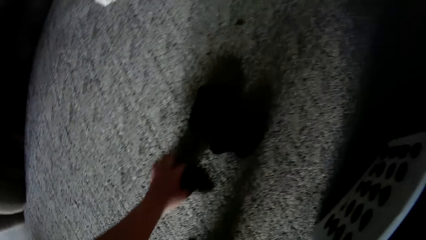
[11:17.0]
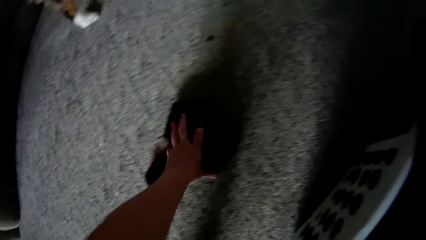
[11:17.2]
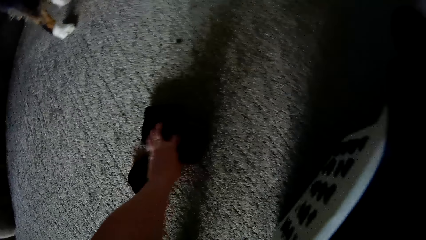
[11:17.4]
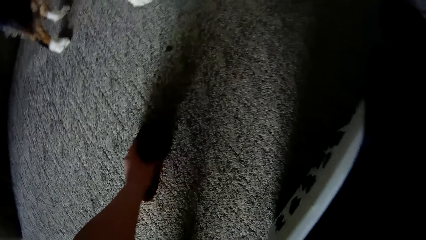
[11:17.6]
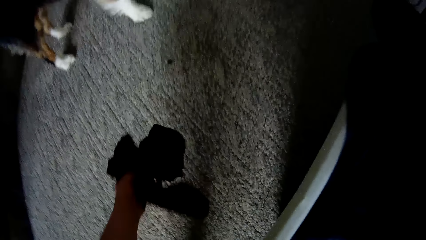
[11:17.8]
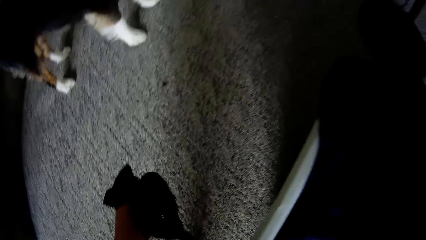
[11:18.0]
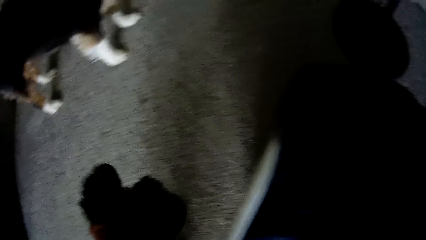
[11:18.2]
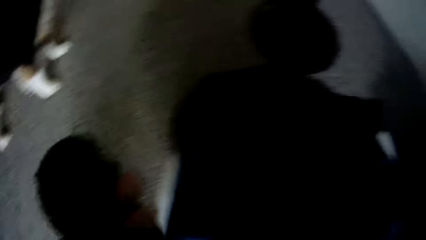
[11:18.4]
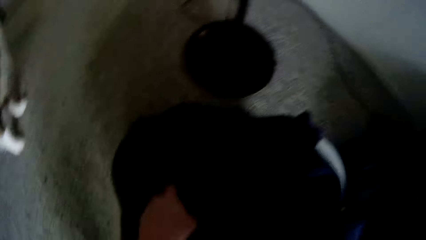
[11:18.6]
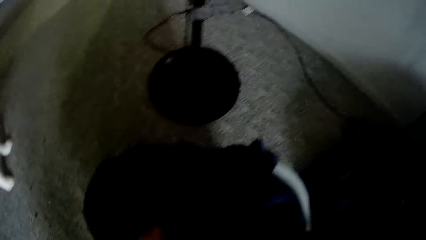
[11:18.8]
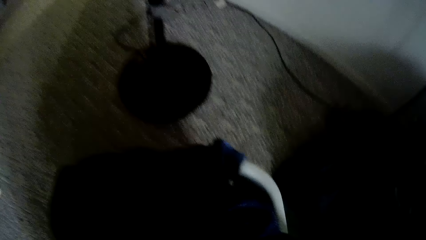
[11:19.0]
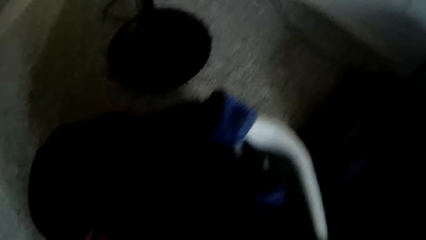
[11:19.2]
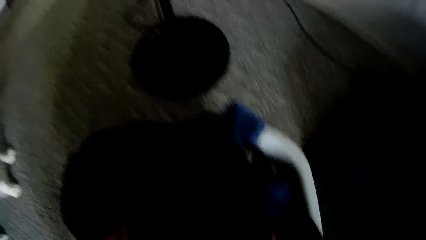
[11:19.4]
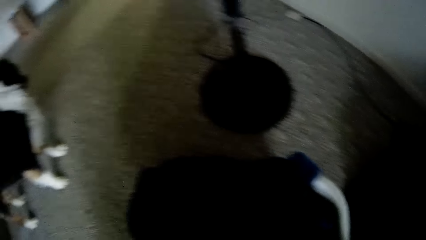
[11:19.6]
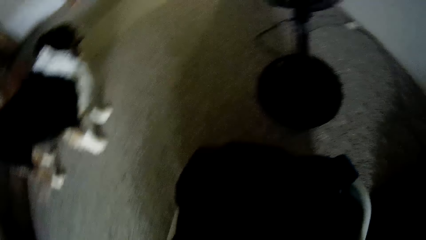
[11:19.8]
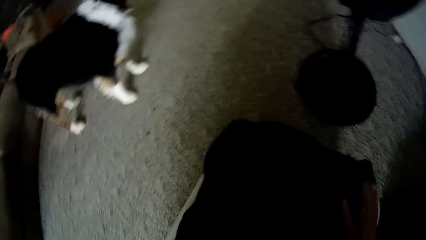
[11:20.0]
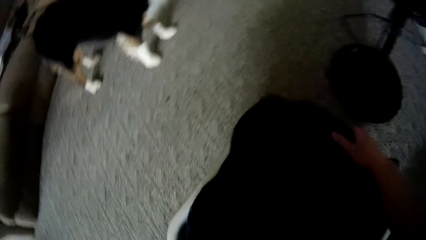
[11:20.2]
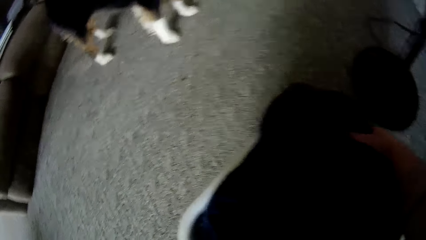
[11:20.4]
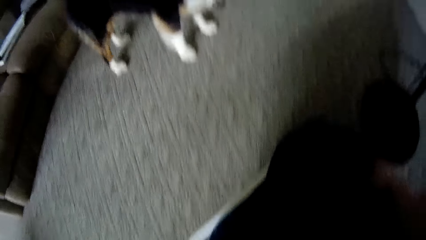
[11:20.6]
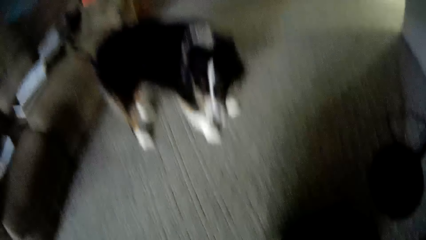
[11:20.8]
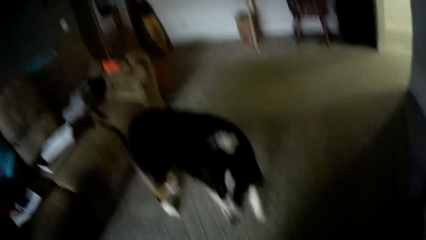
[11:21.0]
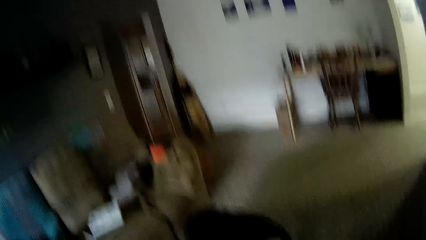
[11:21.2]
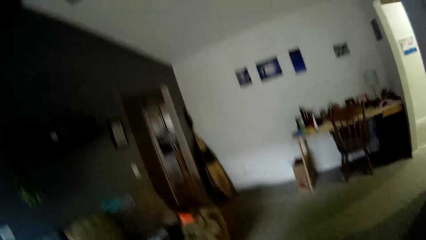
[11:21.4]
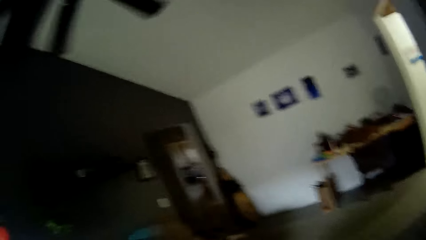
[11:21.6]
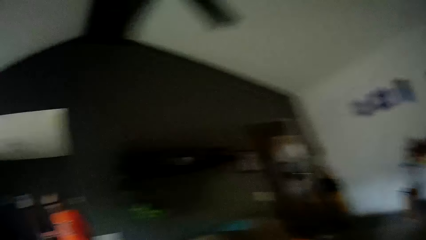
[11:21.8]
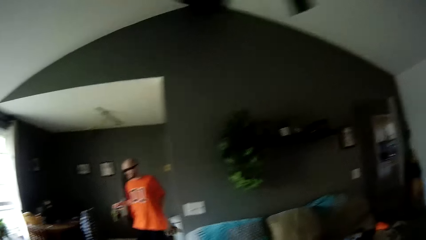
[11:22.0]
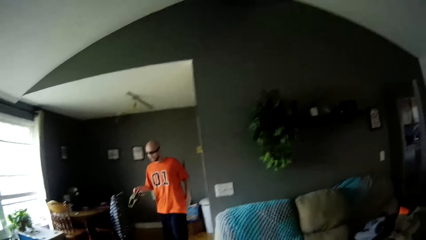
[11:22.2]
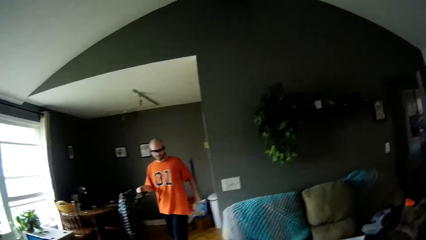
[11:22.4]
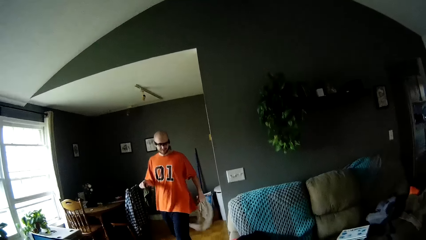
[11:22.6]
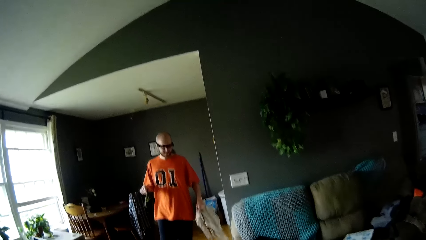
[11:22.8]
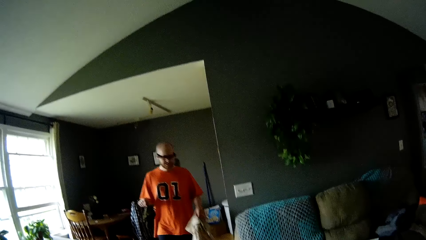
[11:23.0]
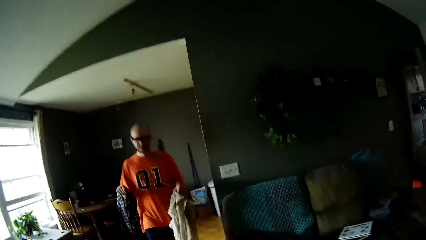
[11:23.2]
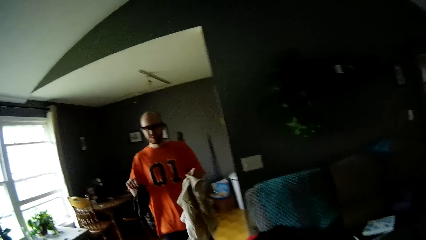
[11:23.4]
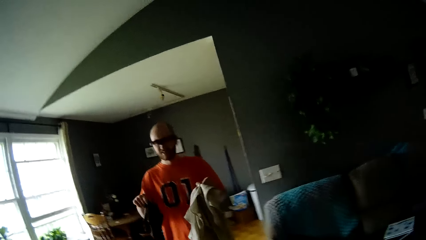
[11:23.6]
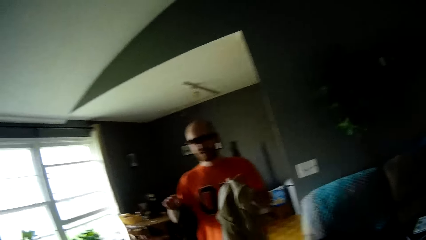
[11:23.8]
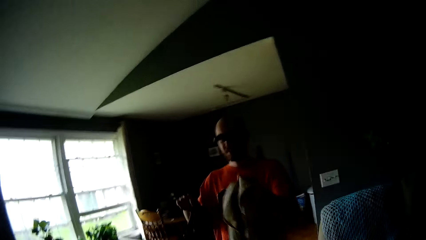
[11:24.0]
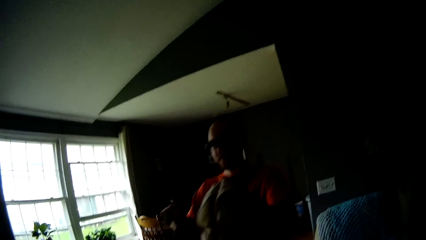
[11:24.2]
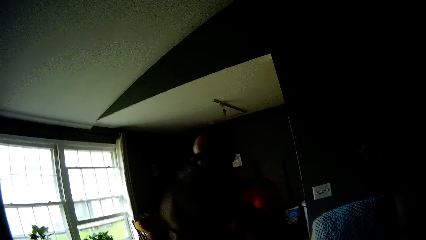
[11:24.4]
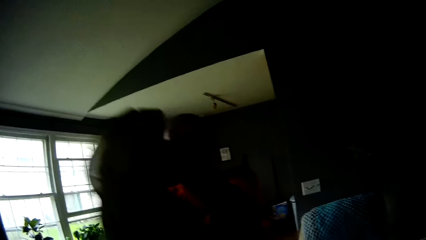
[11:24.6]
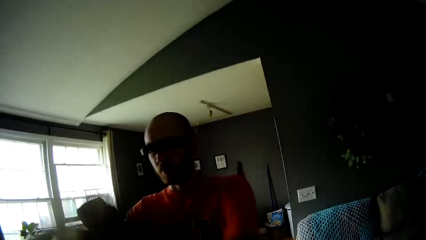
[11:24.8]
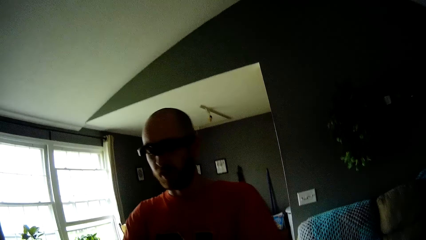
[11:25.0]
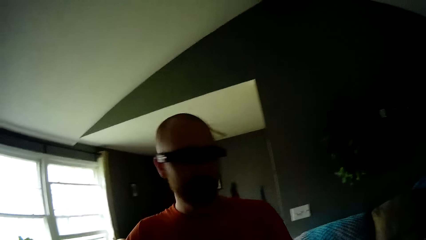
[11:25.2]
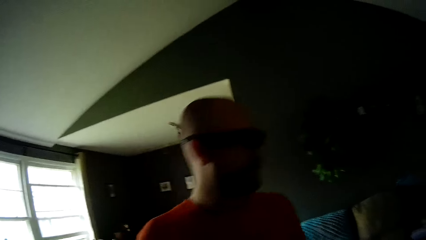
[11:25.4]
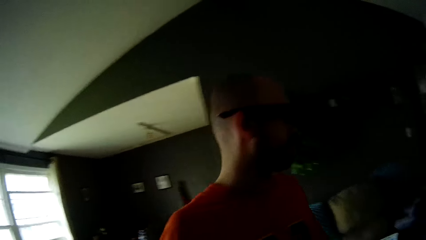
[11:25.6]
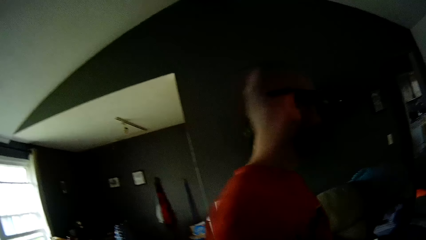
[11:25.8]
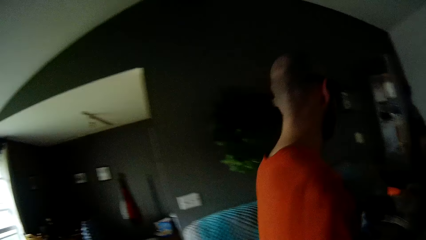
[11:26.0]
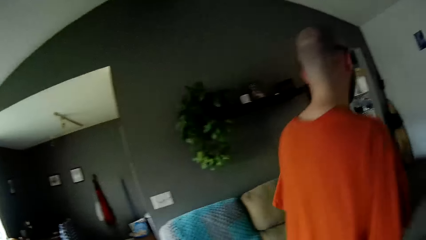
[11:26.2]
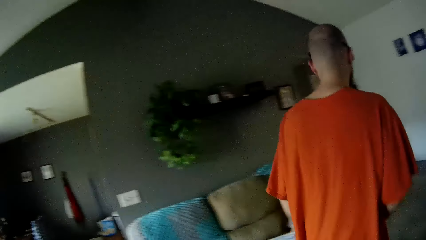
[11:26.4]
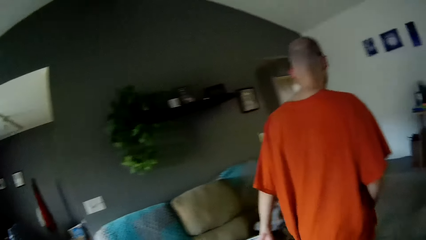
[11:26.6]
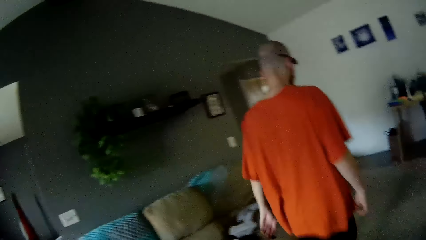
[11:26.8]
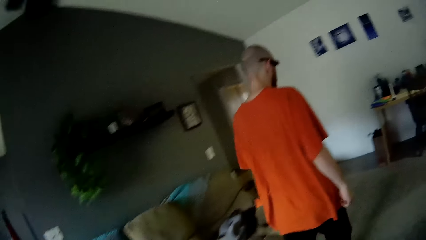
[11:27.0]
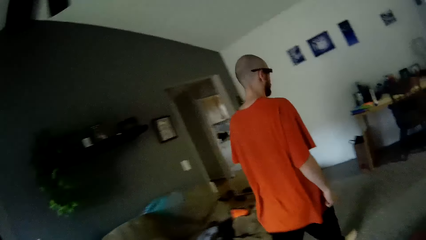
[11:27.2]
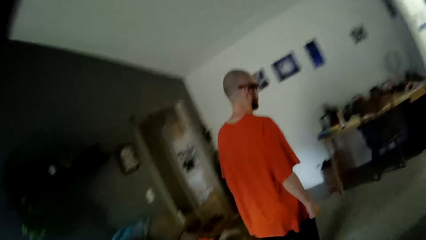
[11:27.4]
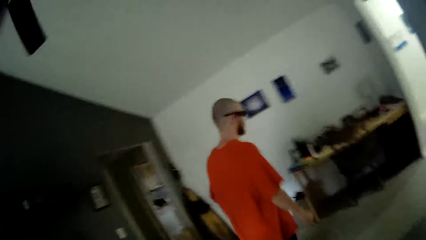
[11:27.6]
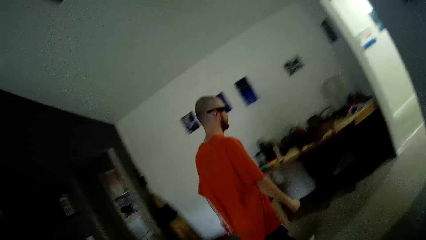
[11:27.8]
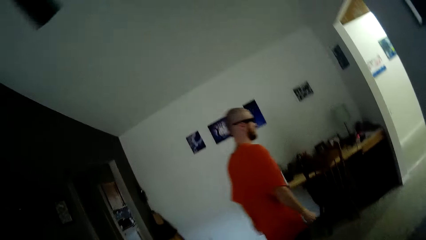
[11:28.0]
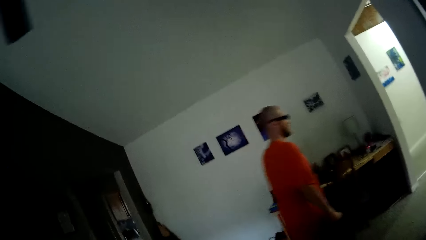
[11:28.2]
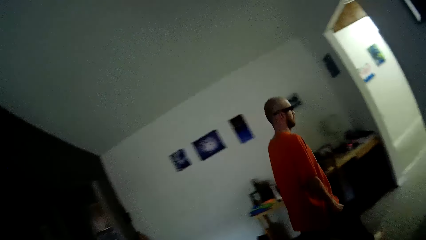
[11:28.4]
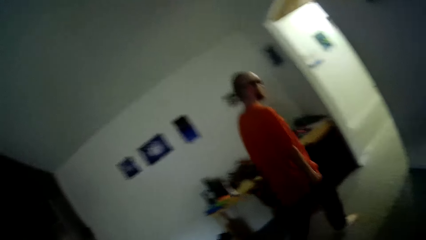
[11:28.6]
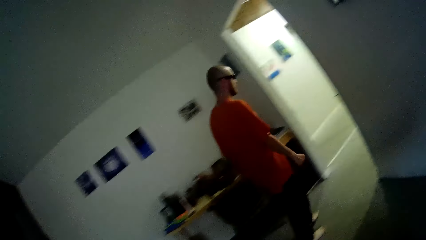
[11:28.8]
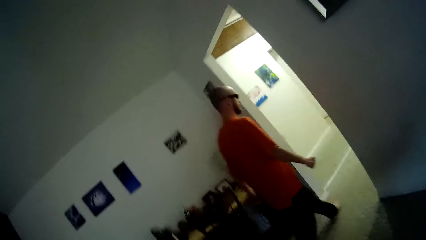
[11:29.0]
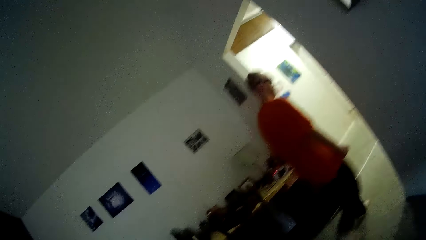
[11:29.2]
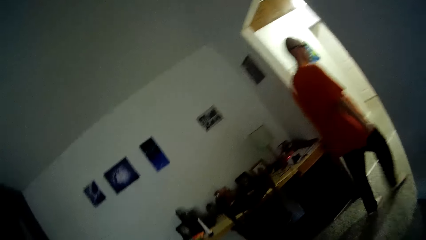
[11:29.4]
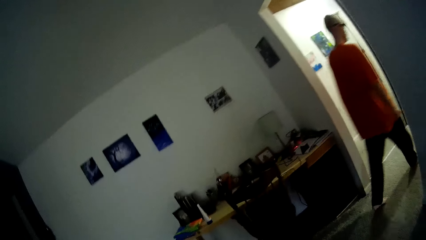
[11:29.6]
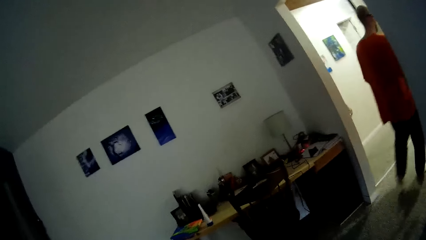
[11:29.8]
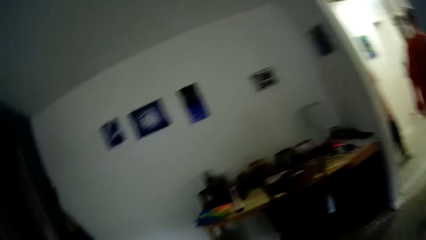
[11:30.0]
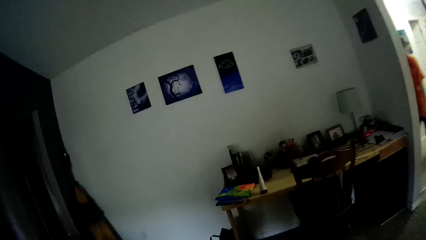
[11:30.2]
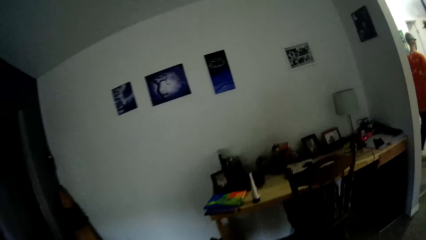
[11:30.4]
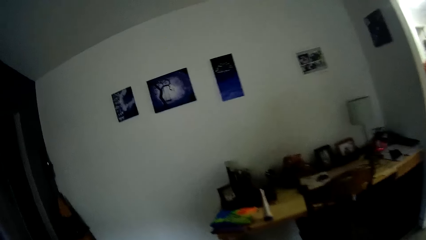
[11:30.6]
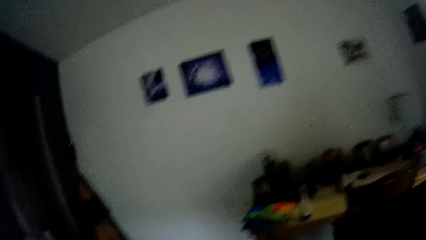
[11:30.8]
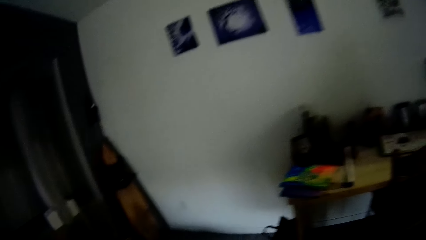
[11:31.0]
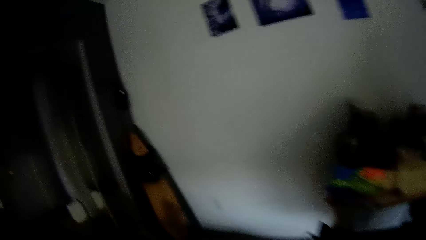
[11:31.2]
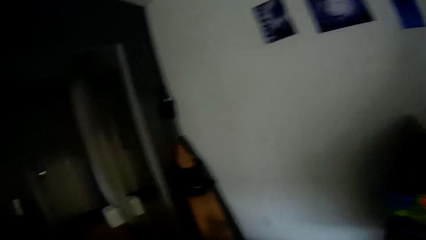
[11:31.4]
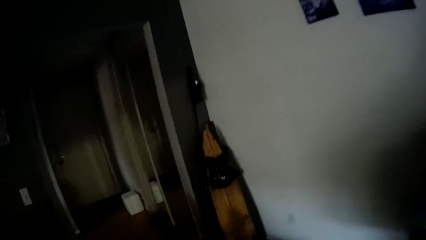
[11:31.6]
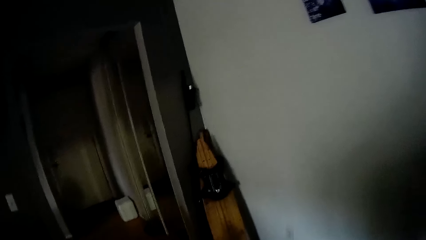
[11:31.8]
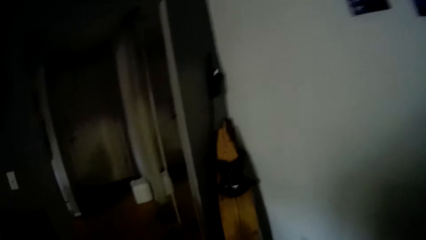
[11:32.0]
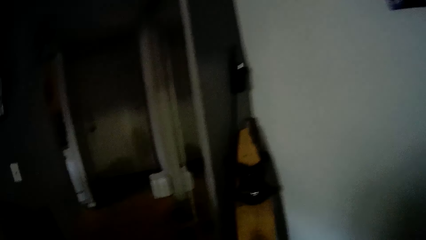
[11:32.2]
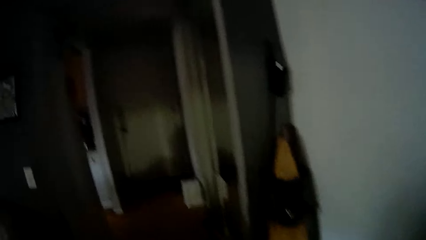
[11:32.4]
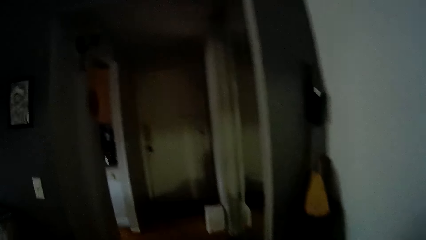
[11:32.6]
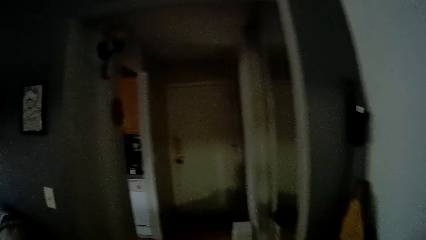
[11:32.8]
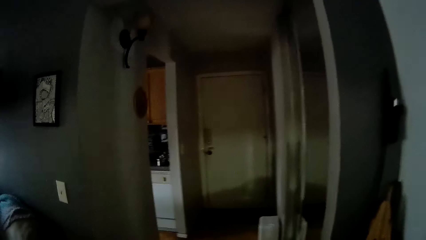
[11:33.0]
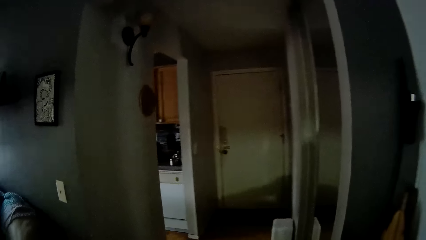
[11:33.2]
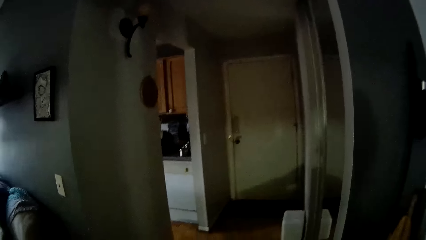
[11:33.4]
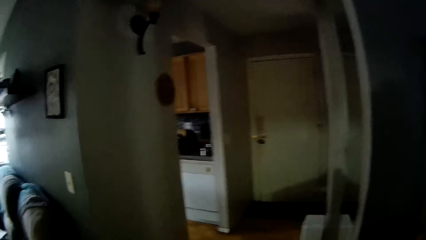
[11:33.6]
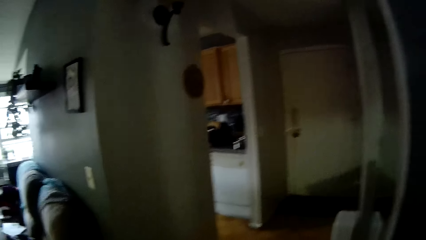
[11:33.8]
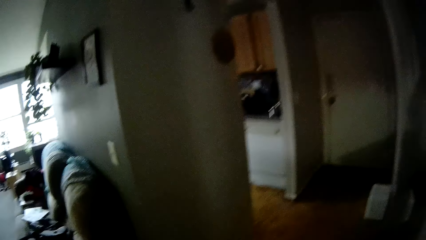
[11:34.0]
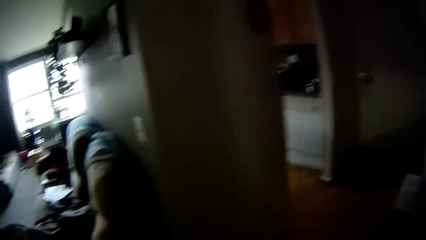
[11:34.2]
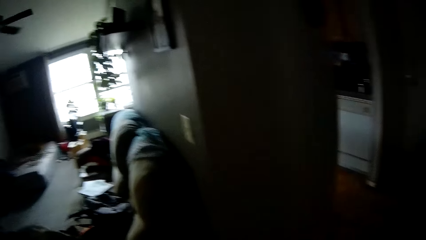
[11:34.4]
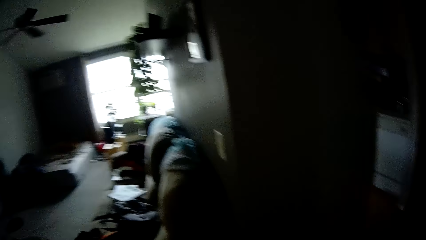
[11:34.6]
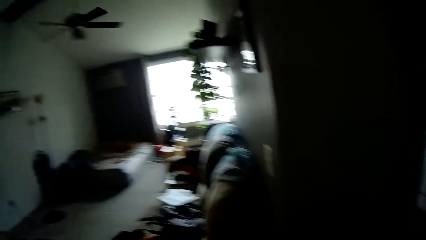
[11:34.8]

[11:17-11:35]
The camera wearer picks some socks from the living room floor with her left hand. A man speaks to the camera wearer. The camera wearer drops the socks in the laundry basket with her left hand. She picks up the laundry basket. The man drops some clothes on a bed in the living room with both hands. The man walks. The camera wearer walks. The man walks to the hallway from the living room.
